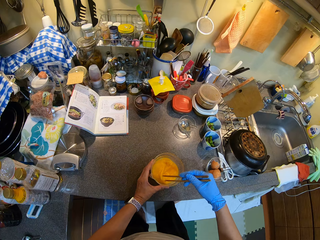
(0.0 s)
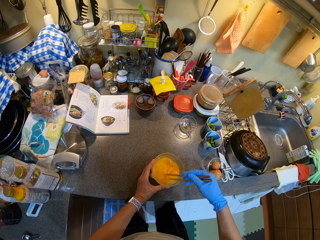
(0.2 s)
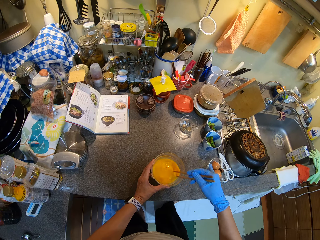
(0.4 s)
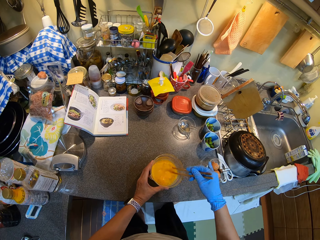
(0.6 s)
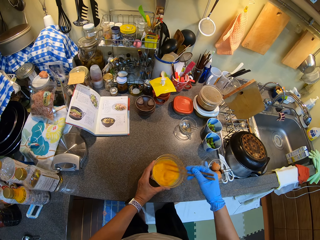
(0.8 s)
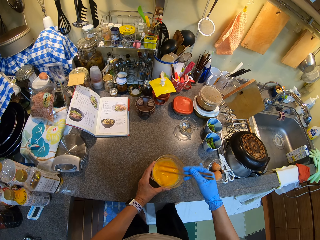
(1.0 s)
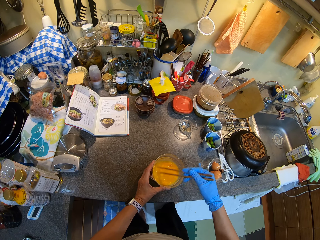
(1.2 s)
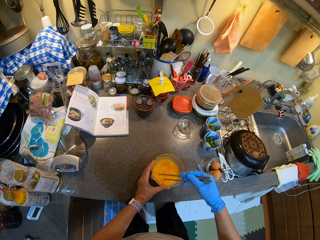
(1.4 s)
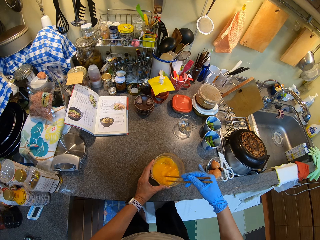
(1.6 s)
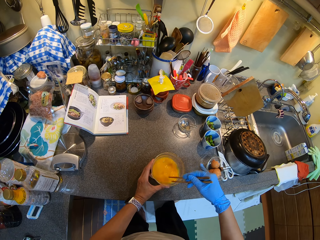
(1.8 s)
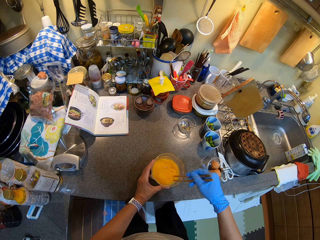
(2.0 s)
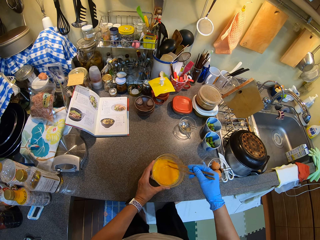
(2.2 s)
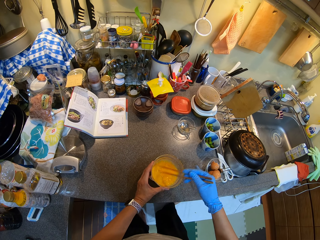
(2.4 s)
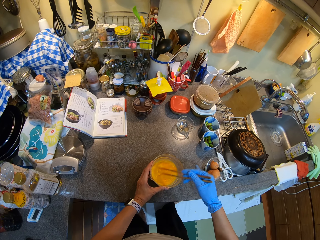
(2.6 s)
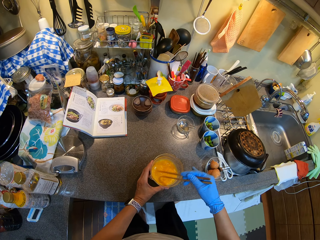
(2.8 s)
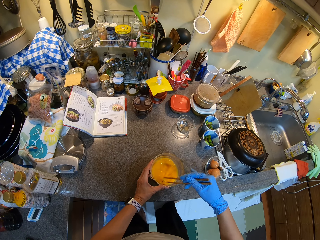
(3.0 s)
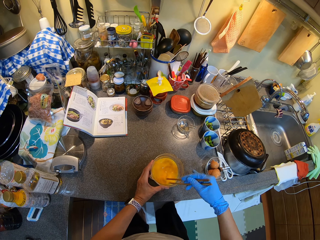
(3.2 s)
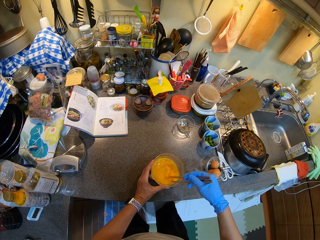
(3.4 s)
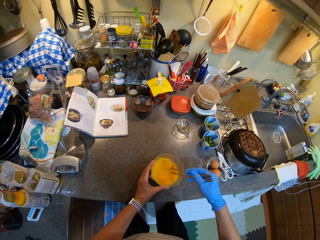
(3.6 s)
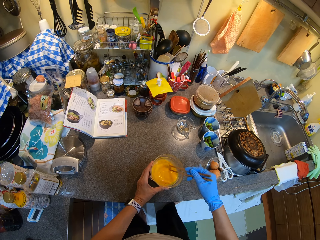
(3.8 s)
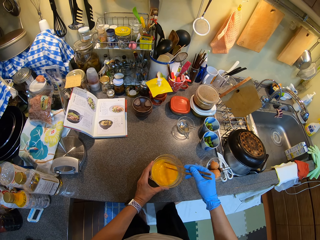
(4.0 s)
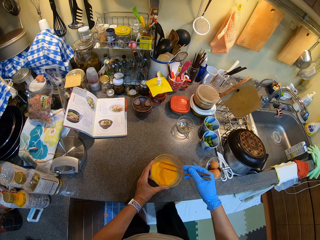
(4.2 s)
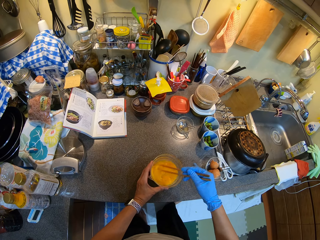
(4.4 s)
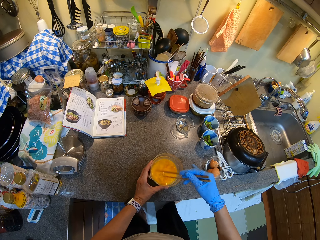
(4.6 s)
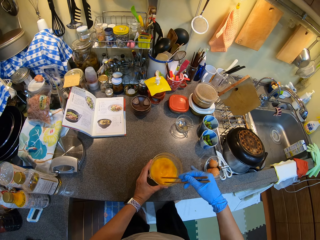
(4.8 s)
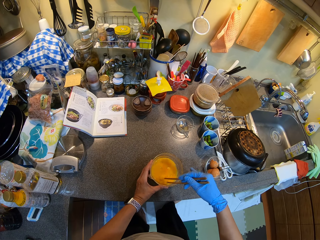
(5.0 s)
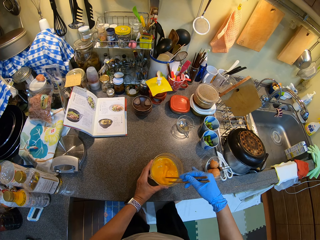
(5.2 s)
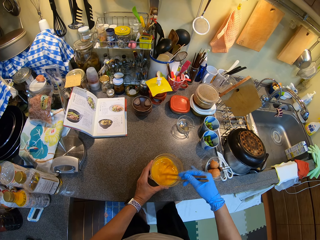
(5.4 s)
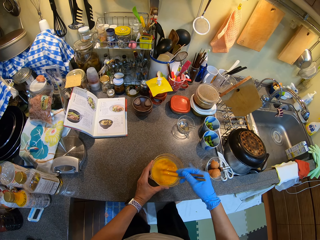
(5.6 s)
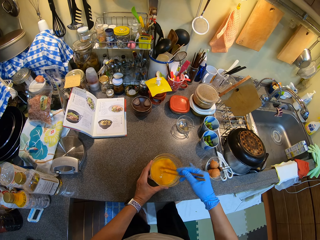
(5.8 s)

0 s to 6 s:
The camera wearer holds the bowl. They hold the chopstick. They beat the eggs with the chopstick.

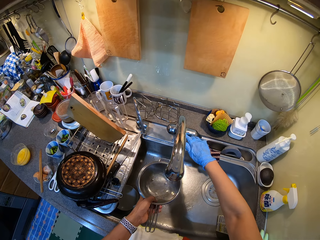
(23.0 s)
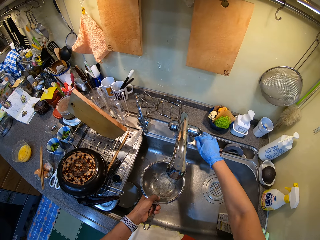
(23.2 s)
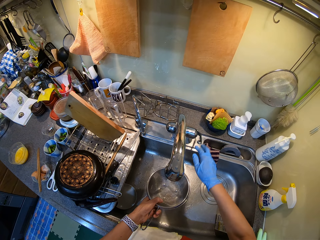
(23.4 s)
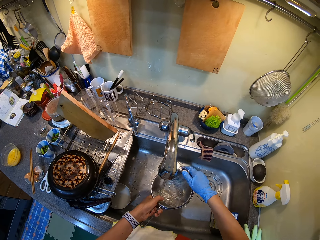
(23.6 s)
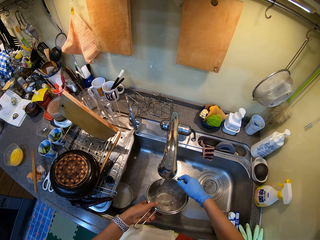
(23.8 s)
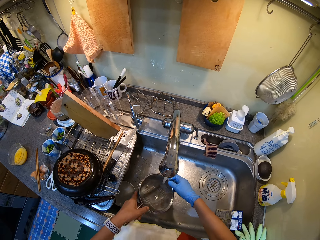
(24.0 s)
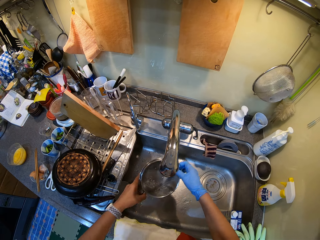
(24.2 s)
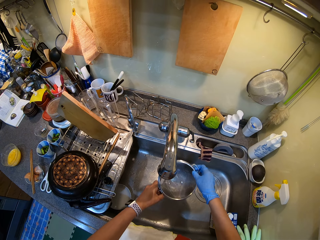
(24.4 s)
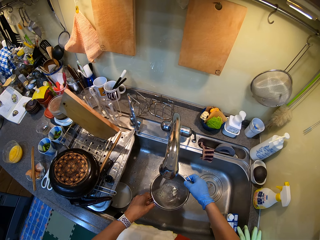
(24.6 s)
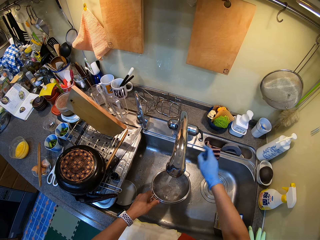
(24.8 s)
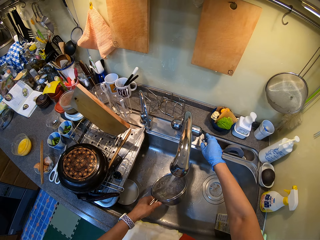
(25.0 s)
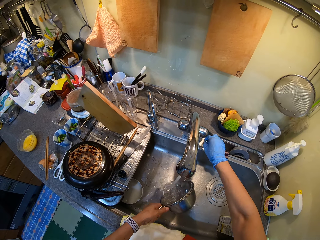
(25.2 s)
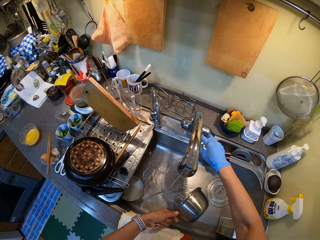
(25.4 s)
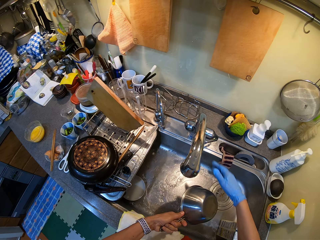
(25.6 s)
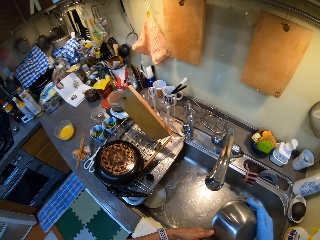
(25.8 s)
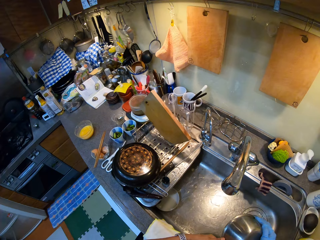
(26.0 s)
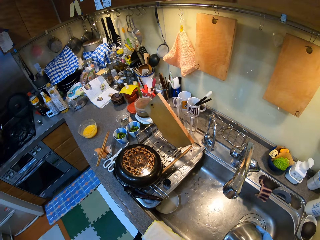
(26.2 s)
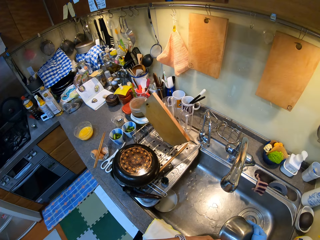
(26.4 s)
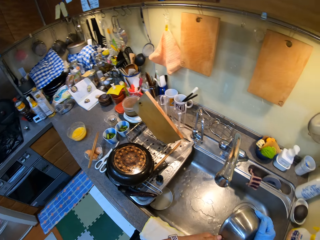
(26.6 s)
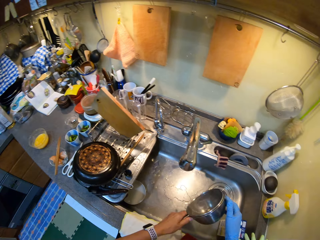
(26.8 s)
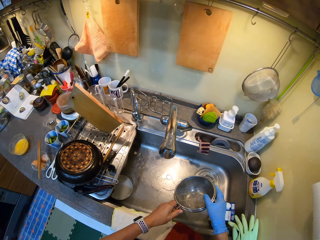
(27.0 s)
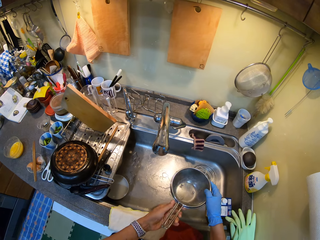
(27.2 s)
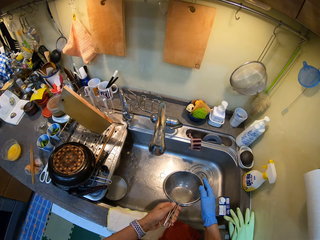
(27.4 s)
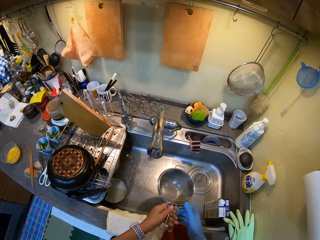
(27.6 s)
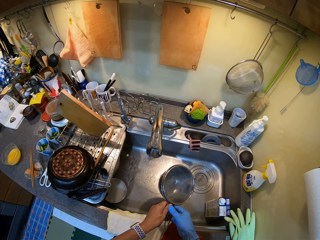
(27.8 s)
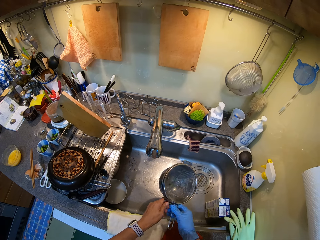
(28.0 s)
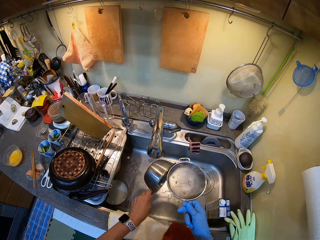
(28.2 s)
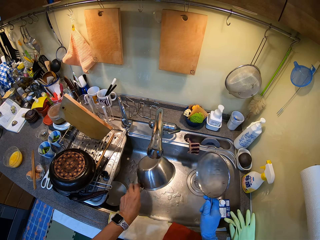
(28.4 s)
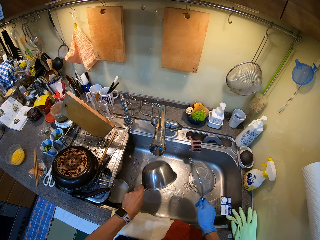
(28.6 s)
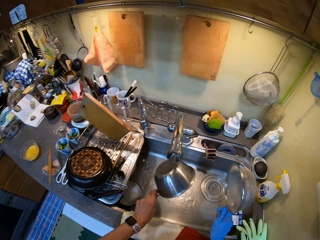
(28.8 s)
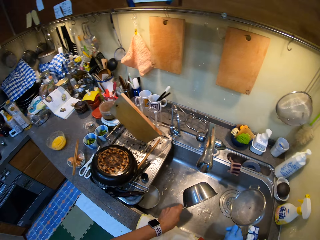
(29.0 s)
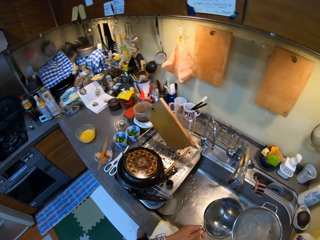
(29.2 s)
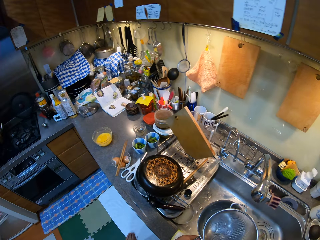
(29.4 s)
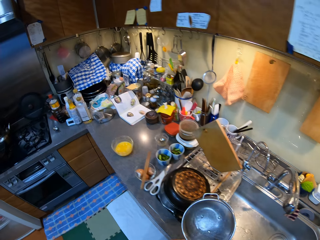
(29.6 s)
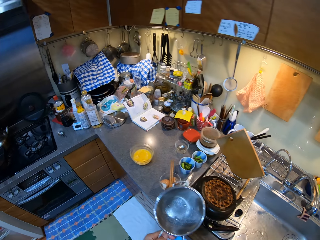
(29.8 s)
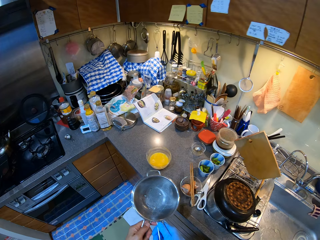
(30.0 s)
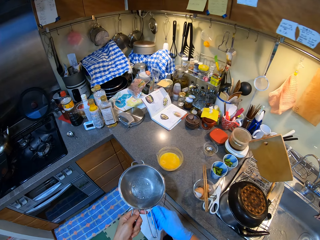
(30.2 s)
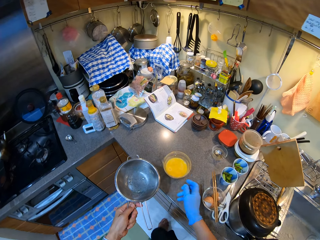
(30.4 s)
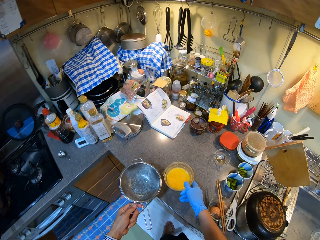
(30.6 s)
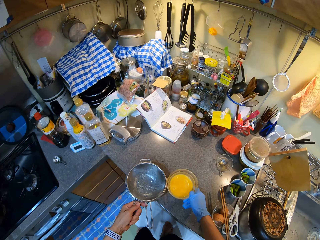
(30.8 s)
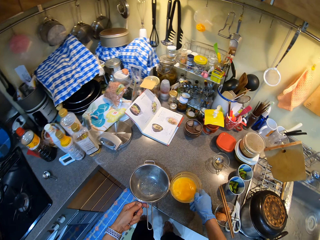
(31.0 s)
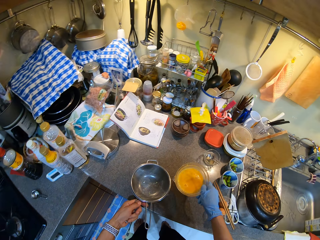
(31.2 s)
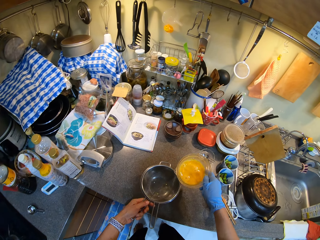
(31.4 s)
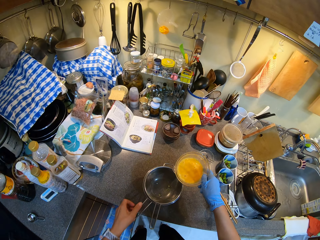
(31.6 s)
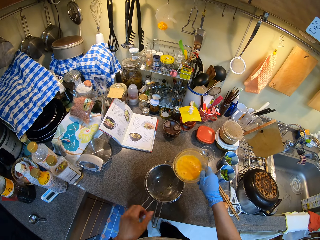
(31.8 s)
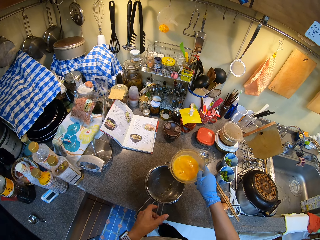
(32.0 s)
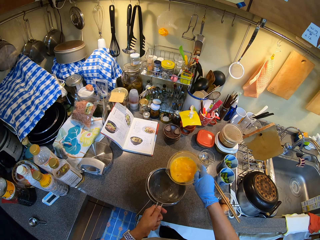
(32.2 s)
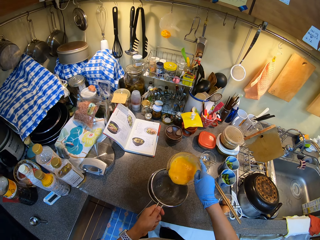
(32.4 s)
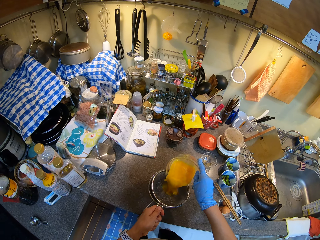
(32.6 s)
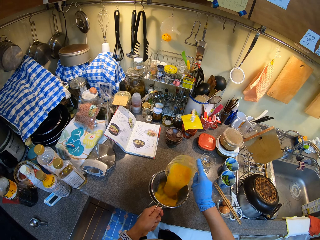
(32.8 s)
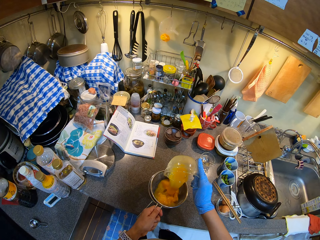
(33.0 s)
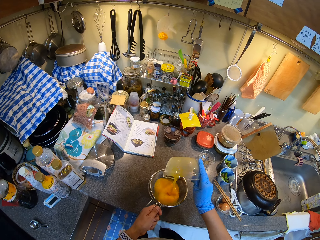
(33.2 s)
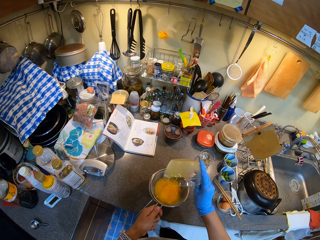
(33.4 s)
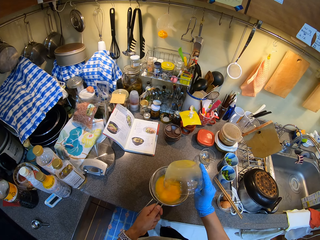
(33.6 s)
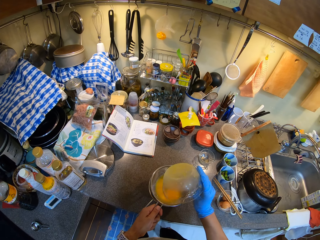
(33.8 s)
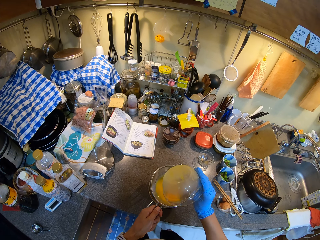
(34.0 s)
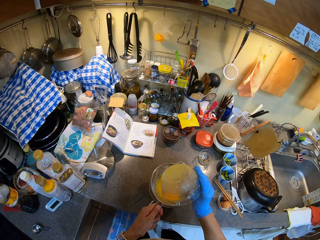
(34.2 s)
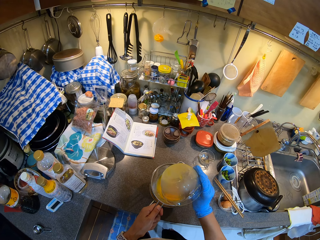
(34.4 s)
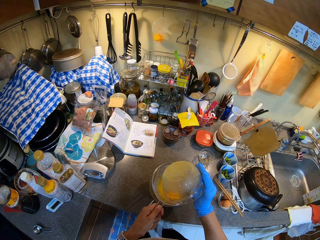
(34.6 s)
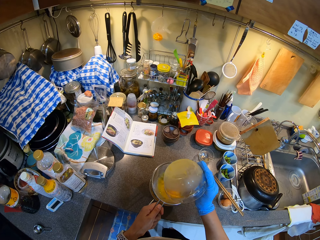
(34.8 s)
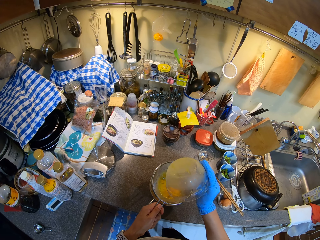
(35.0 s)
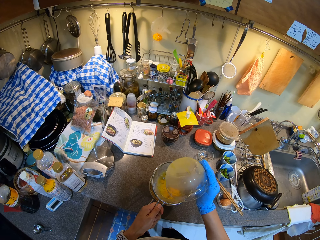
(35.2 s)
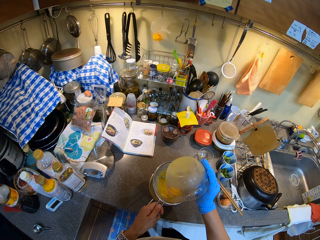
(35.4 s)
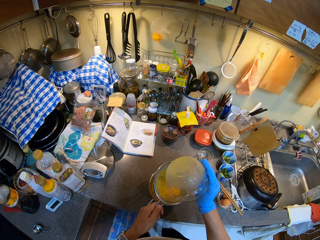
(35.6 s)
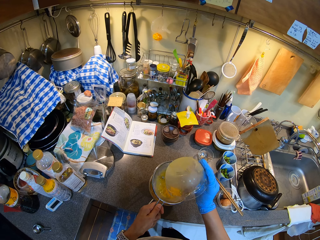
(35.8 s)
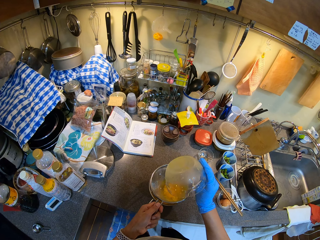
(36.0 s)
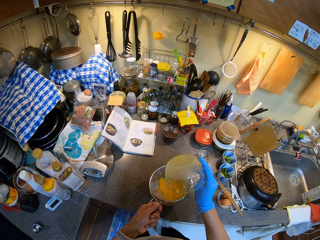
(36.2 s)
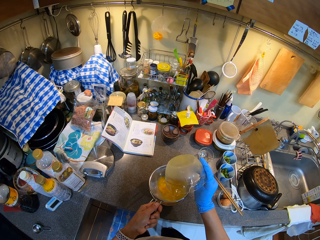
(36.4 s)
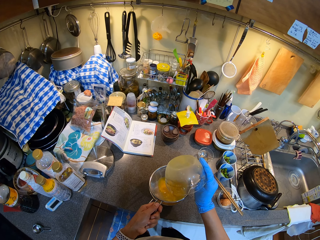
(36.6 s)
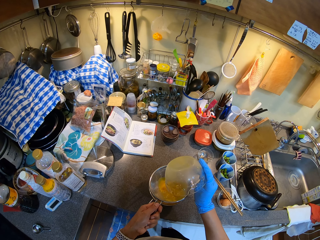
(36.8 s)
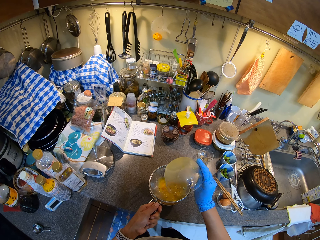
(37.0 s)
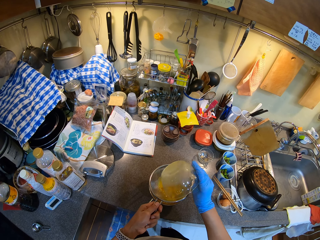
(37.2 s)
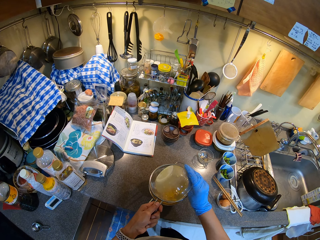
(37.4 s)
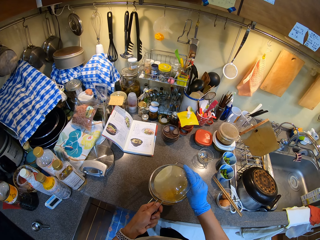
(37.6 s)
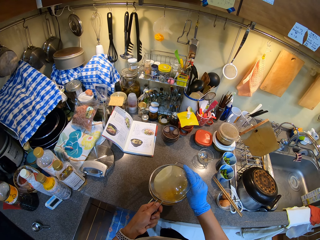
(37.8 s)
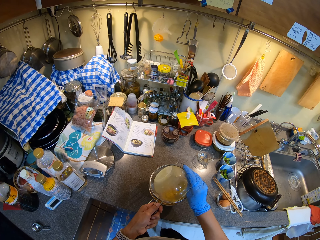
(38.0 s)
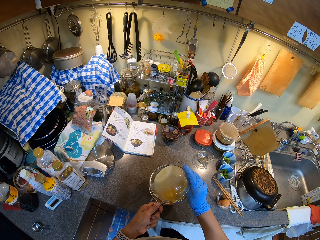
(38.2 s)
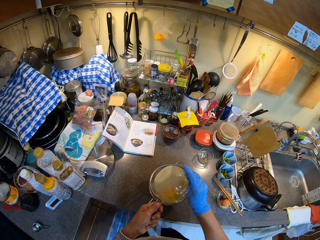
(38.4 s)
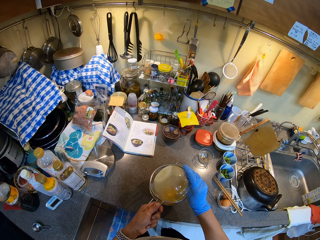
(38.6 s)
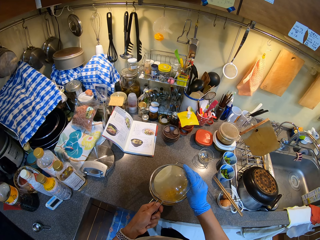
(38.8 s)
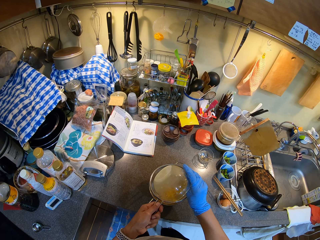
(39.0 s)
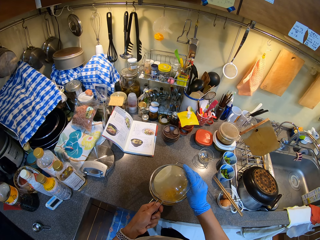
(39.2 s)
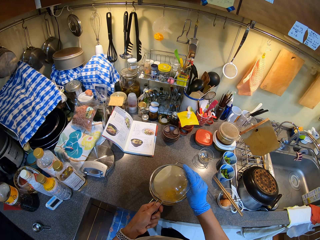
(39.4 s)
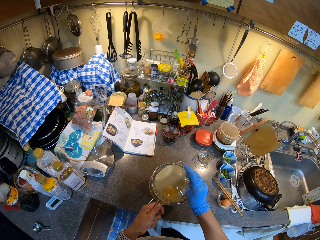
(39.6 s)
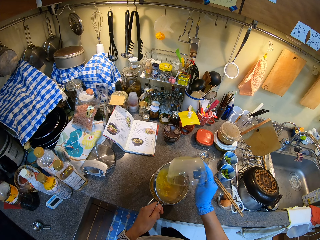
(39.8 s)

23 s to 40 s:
The camera wearer opens the tap water. They rinse the cooking pot and sieve. They hold the filter, put the filter on the pot, pick the bowl and pour the egg on the filter. They sieve the egg into the cooking pot.
